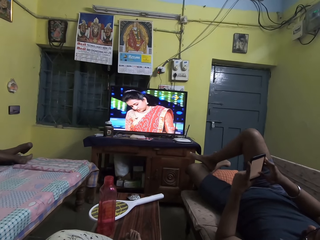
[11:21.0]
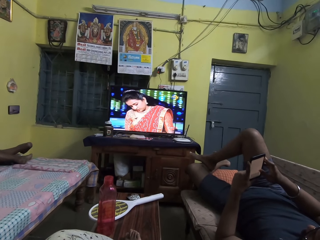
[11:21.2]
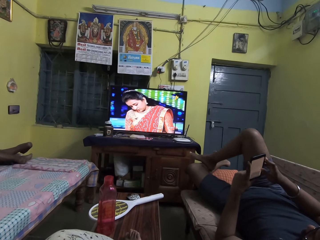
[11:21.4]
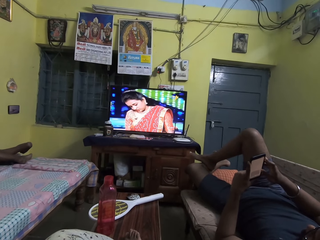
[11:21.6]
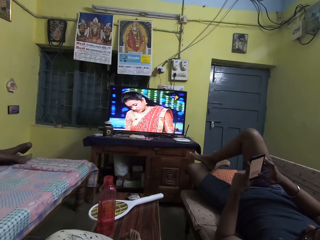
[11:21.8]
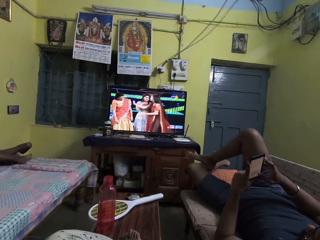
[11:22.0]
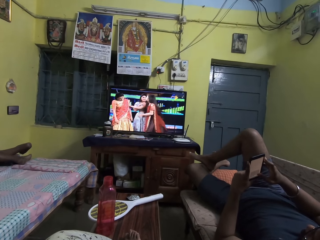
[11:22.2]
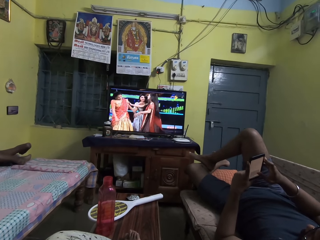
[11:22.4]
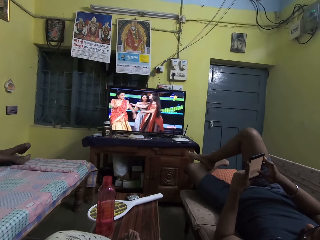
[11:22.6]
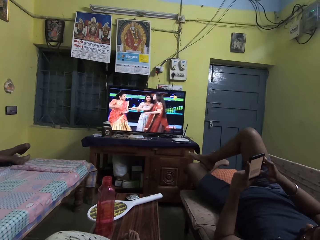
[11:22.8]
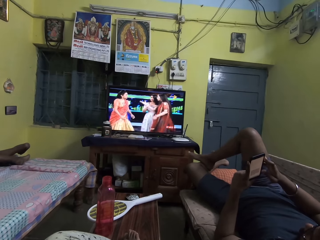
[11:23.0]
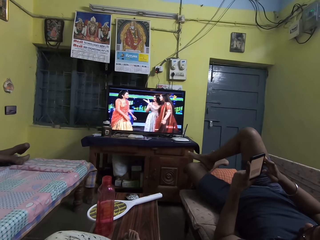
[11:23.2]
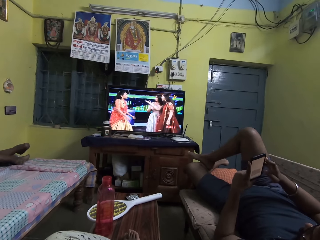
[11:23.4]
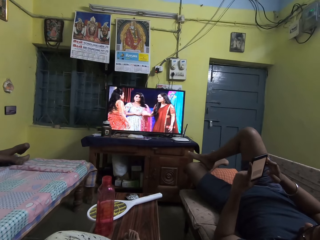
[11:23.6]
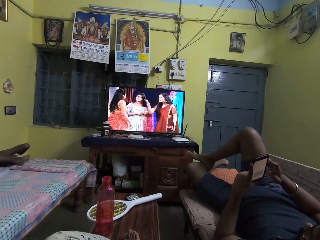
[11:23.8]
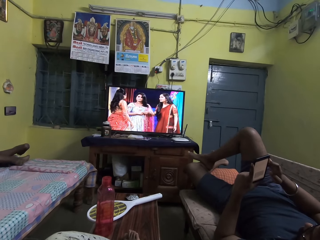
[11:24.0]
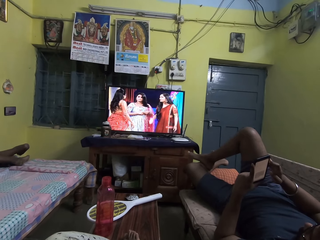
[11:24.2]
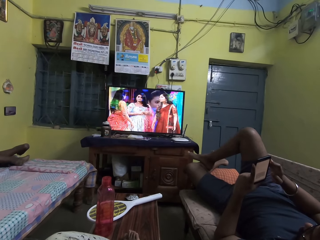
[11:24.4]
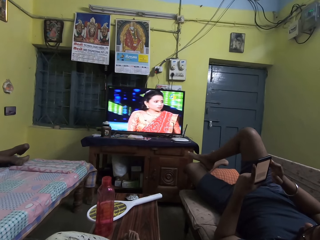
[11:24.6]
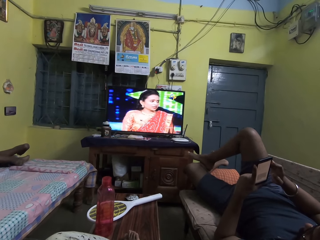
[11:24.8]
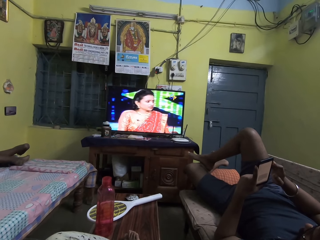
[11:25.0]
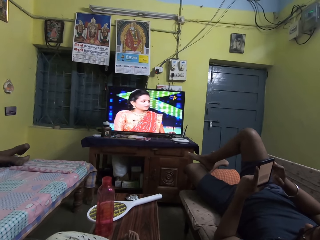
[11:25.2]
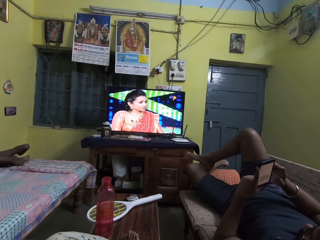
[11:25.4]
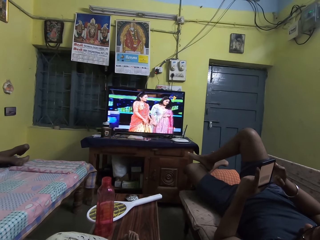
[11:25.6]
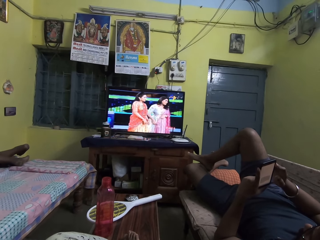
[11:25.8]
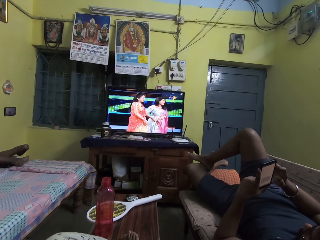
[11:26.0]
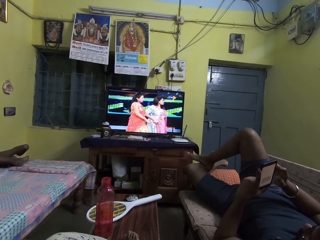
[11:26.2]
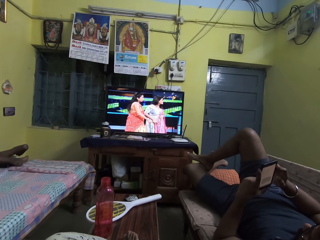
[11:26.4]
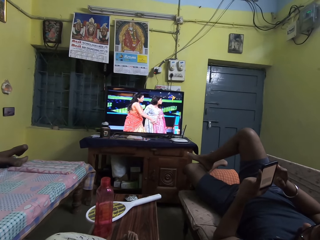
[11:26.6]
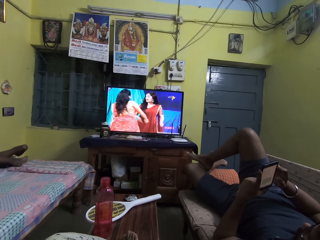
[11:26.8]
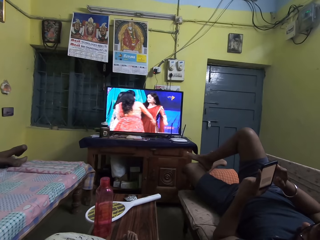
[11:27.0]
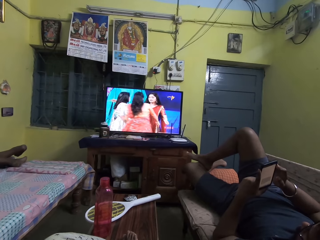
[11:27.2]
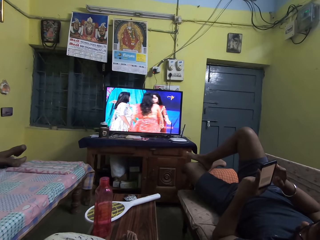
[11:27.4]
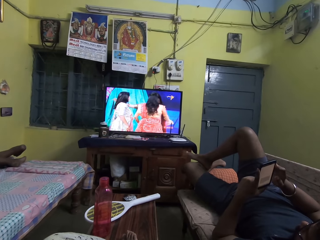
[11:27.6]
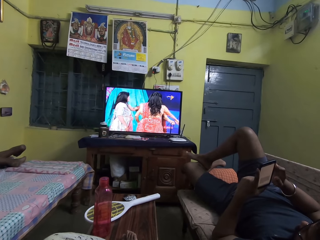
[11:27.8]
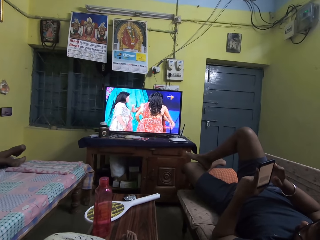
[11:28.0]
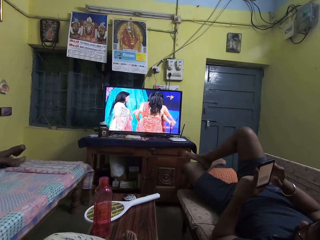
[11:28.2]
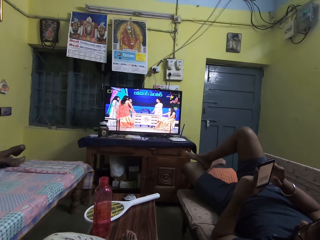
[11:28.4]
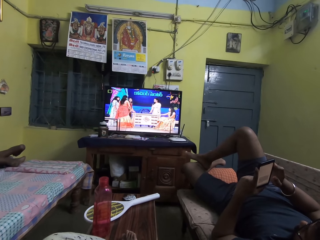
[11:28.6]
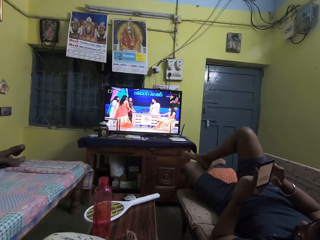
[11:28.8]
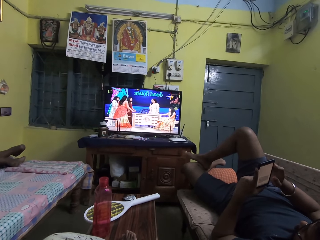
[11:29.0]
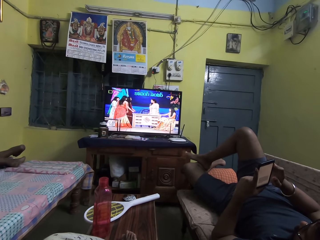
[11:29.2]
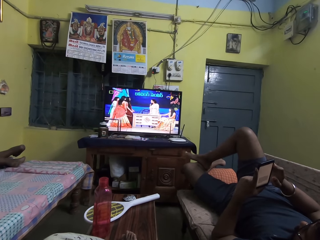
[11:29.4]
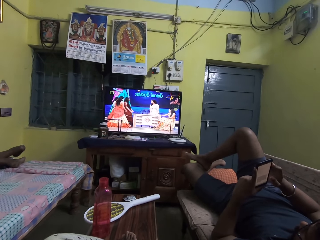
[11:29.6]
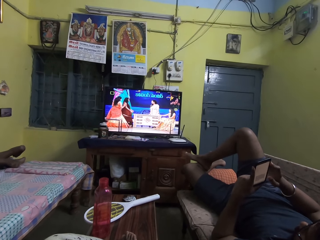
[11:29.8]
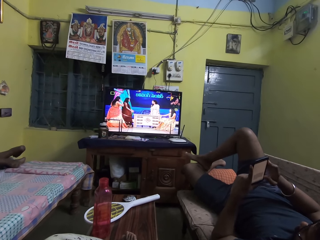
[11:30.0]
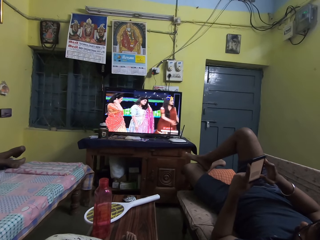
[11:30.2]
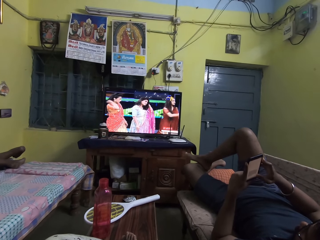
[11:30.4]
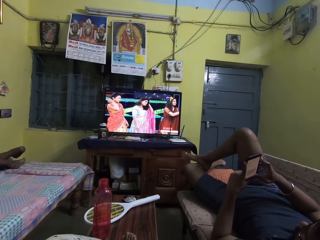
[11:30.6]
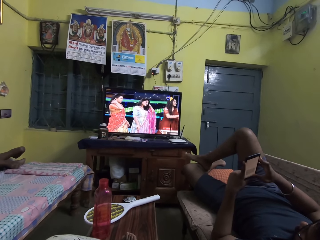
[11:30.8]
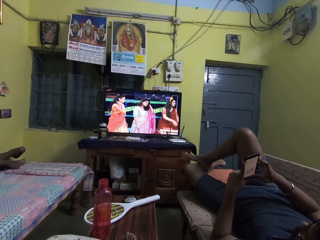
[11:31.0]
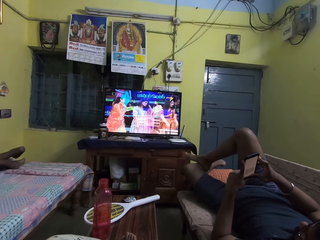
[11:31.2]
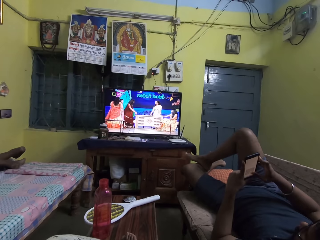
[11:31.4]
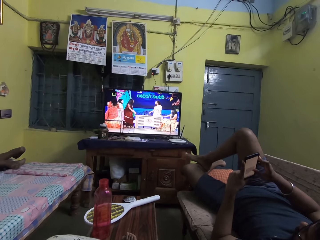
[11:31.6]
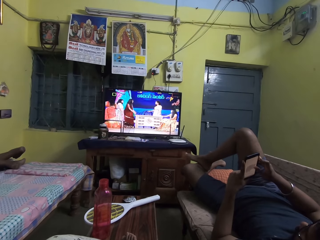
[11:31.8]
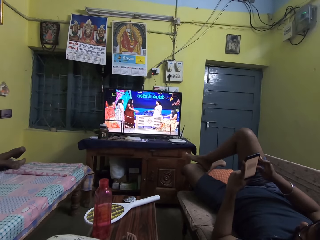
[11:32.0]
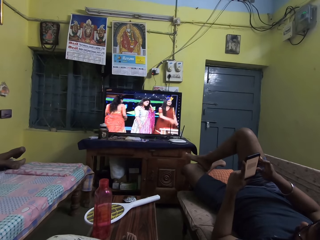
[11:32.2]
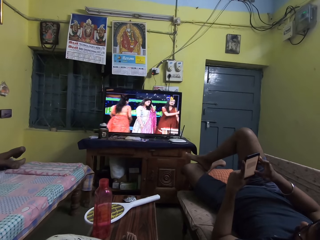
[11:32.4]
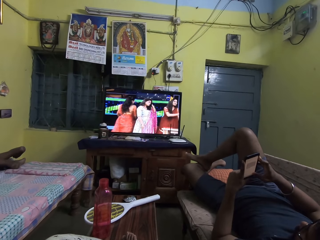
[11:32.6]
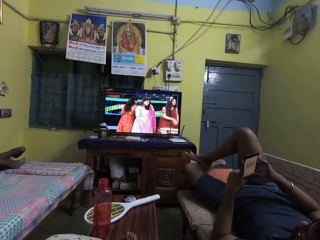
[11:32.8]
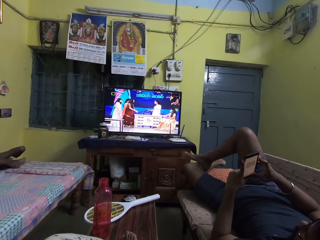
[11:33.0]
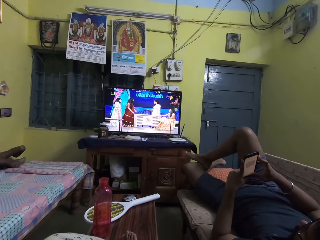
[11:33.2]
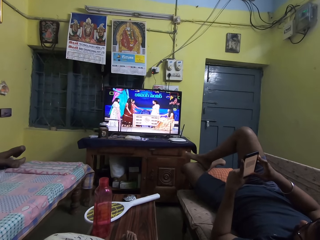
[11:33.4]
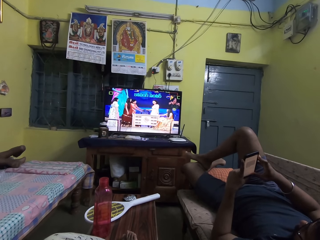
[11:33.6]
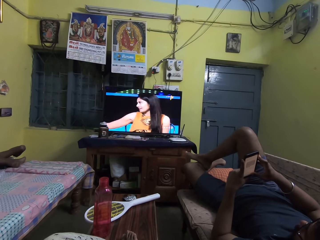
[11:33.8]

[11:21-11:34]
A person moves the phone closer. The person moves the phone away. The person scrolls the phone.

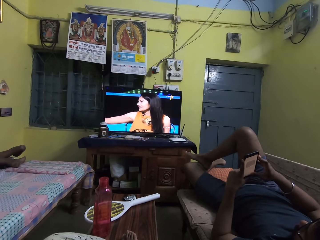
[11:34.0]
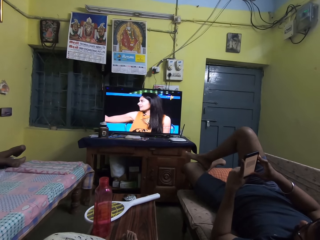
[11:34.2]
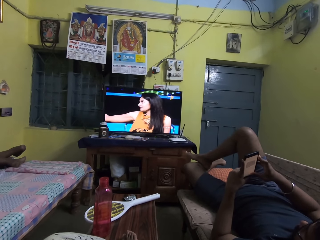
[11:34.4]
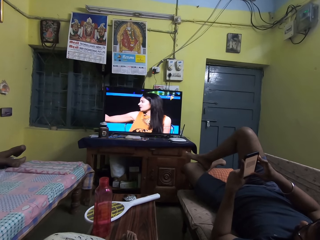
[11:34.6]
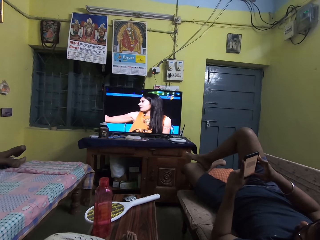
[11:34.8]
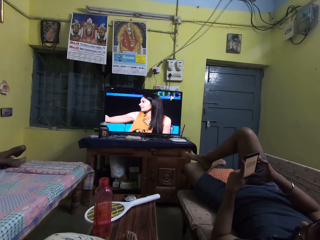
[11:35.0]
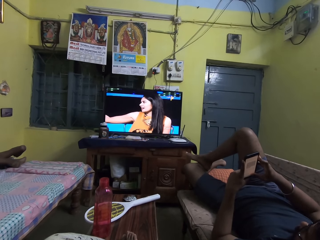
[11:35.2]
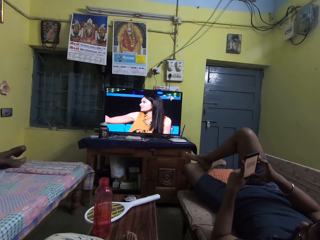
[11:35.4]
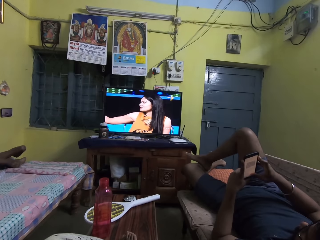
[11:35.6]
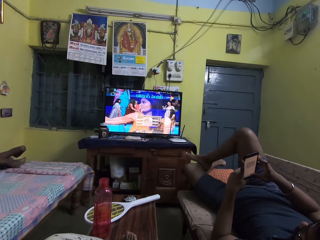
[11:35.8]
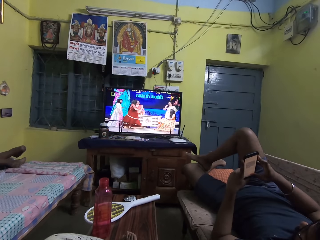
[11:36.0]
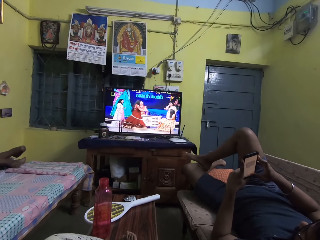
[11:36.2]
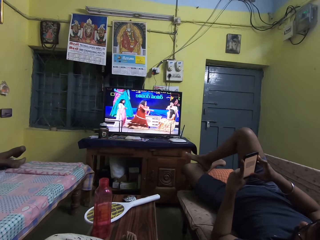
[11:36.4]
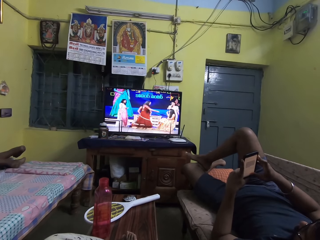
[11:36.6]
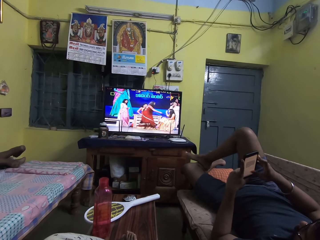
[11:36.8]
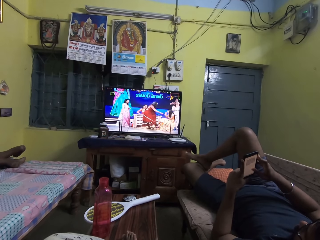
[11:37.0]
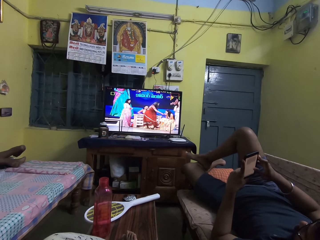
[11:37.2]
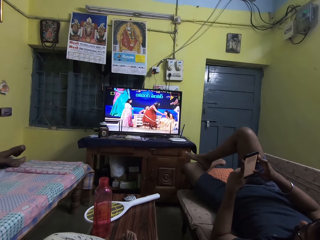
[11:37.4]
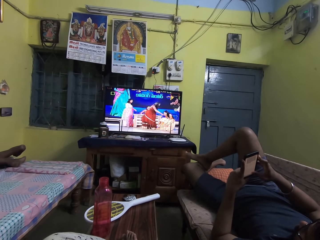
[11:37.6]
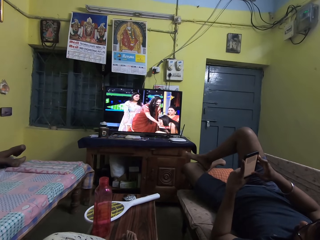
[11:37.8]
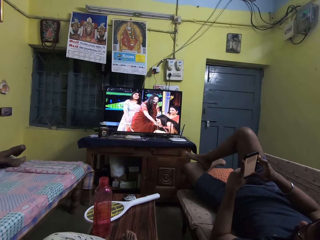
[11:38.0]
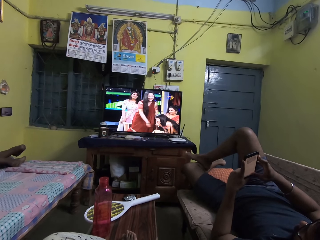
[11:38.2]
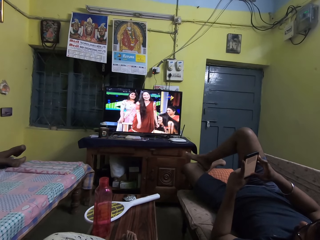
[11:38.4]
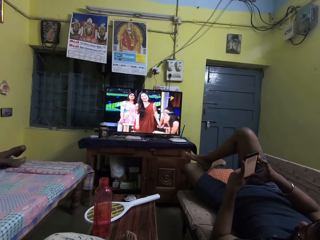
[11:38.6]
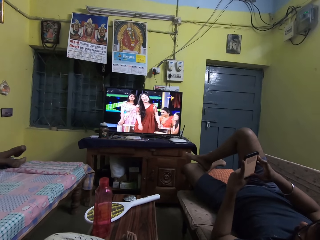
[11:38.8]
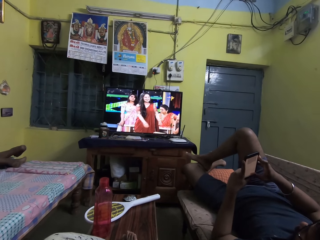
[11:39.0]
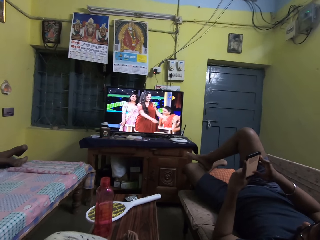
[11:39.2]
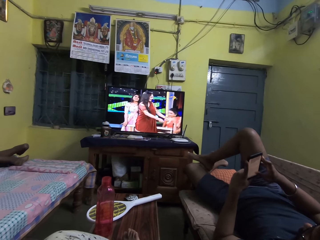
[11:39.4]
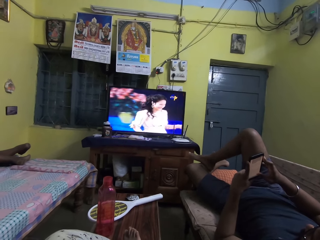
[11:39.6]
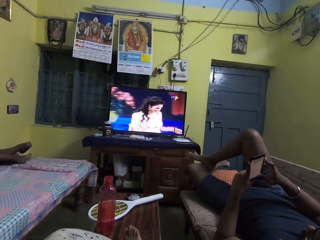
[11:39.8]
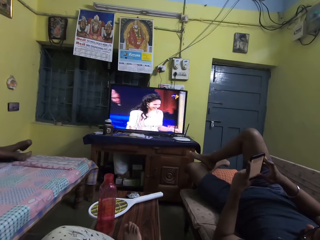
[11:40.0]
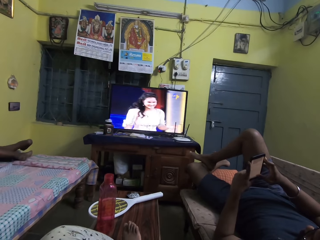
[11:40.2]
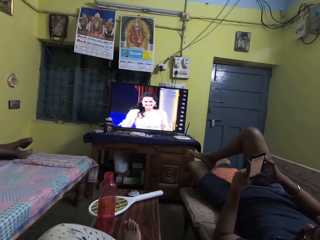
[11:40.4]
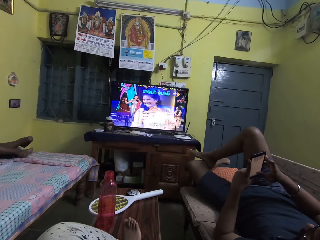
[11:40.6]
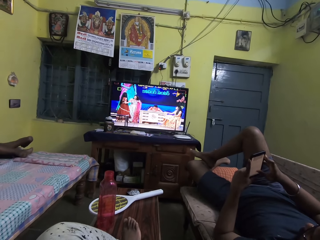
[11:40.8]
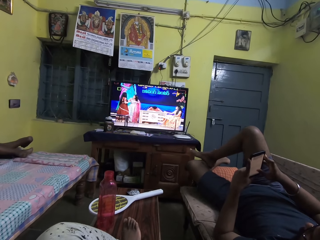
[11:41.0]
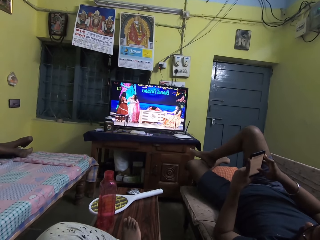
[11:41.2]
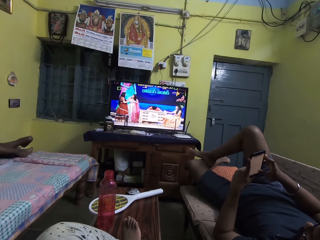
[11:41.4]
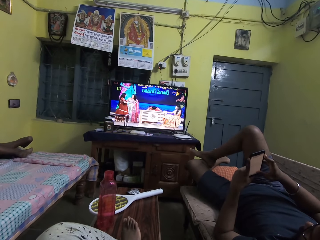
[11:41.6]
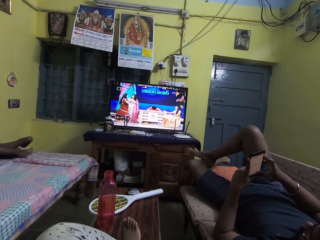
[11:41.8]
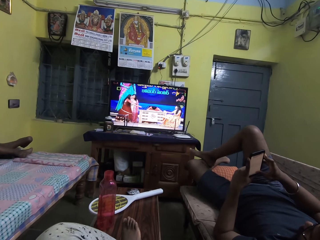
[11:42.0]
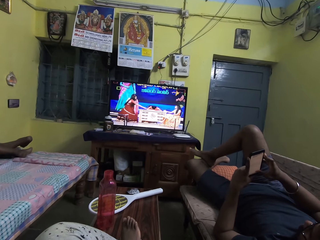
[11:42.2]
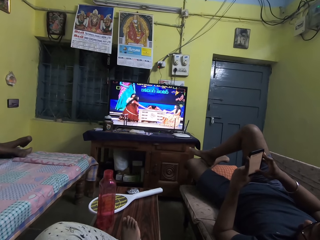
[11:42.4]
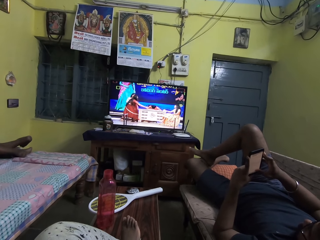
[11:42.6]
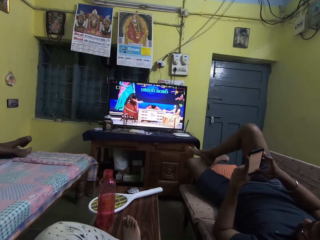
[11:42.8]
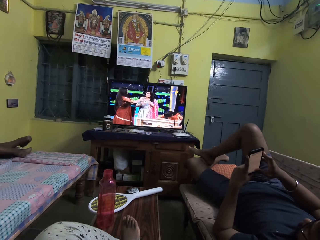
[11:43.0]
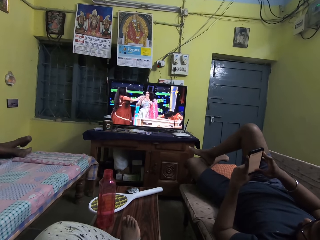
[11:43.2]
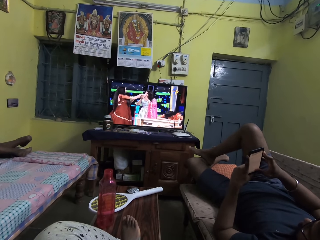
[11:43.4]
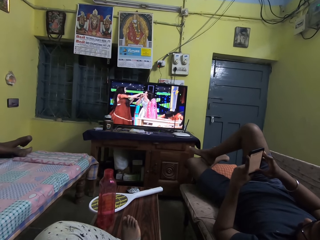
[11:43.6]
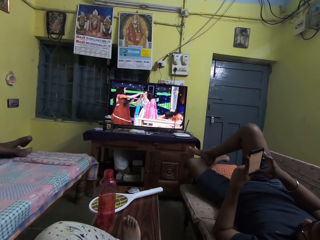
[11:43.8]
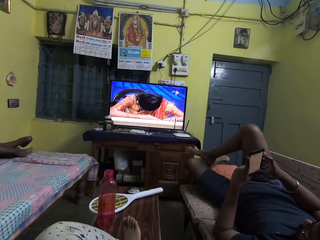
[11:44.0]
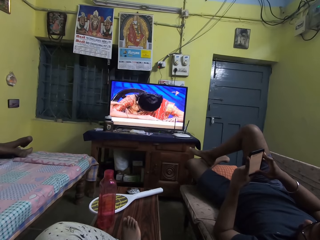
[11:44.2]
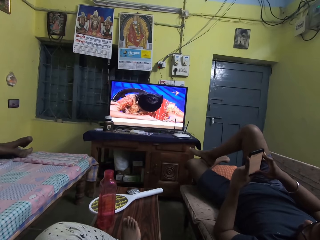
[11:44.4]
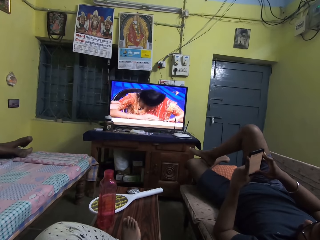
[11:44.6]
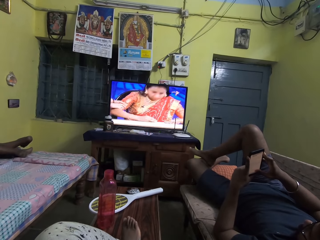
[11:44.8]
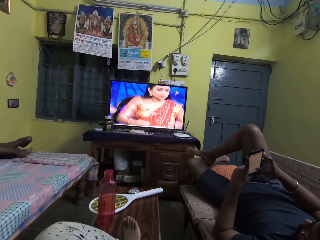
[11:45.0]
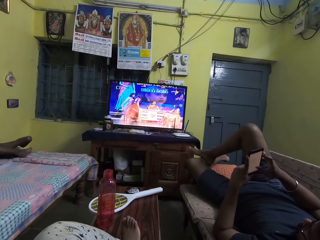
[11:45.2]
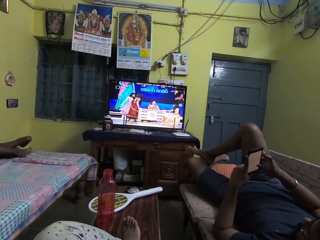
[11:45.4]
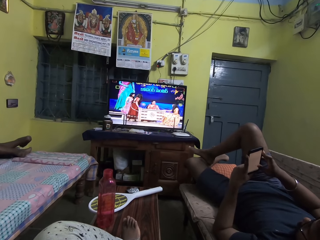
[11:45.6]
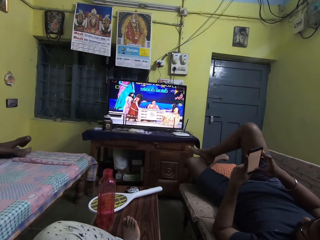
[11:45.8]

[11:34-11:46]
A person looks at the phone. The person scrolls the phone.
